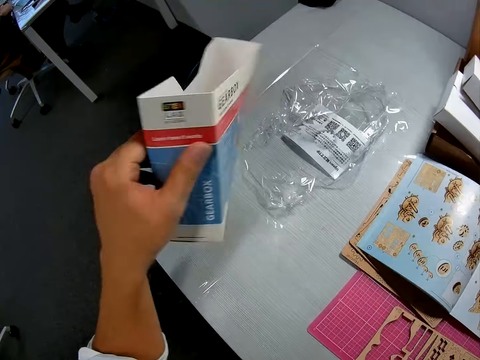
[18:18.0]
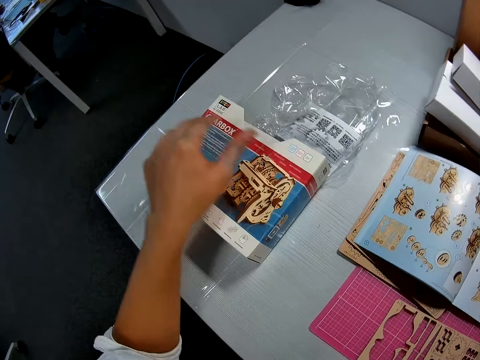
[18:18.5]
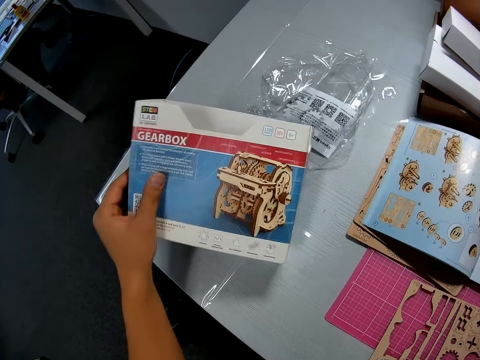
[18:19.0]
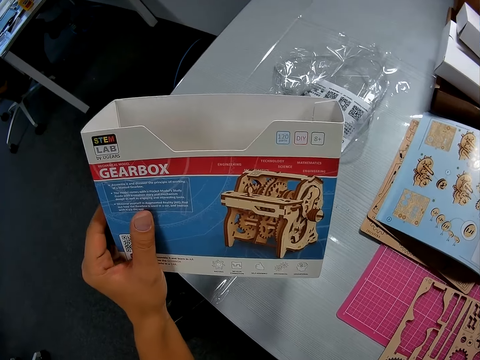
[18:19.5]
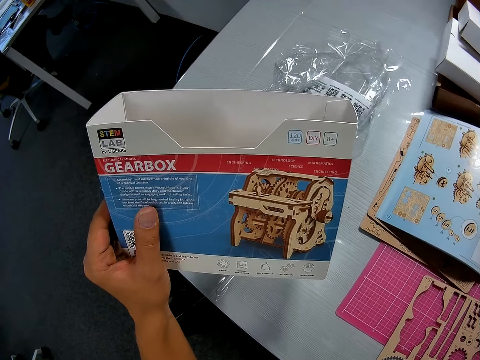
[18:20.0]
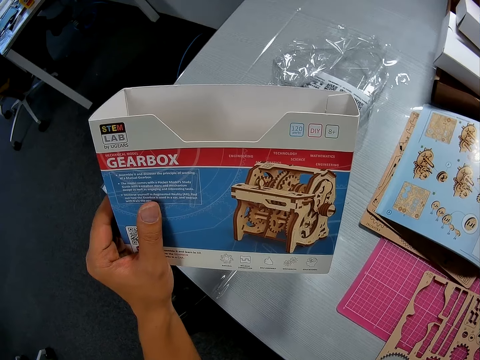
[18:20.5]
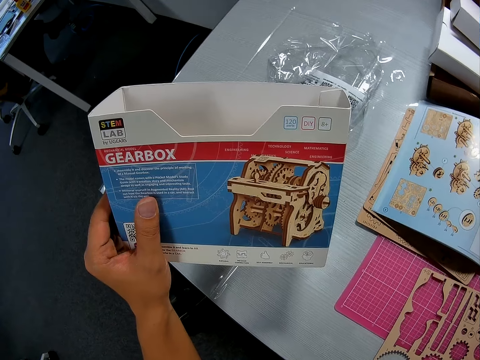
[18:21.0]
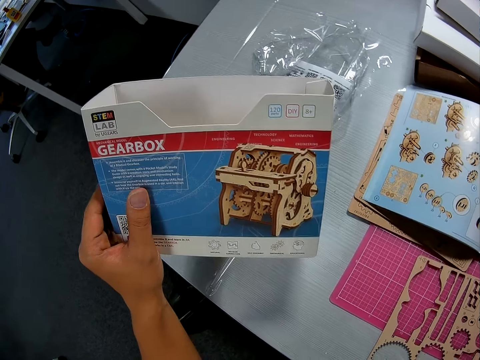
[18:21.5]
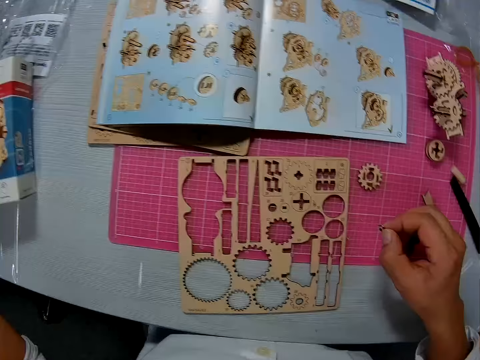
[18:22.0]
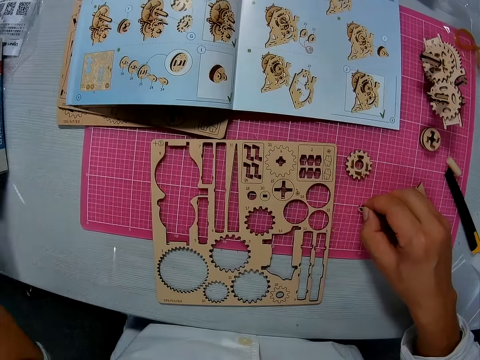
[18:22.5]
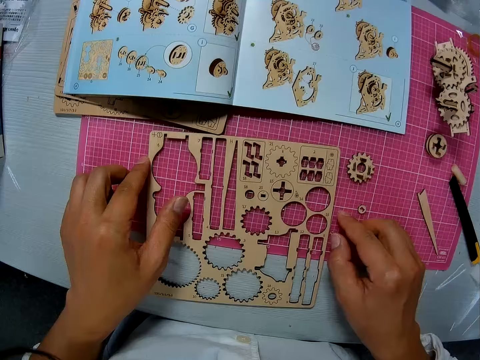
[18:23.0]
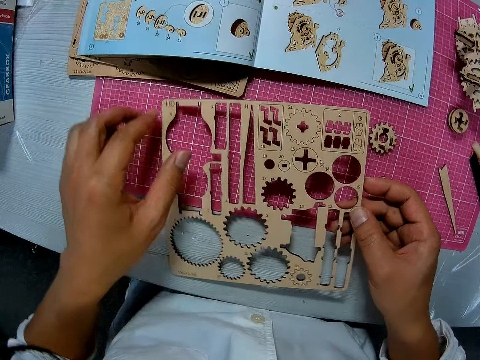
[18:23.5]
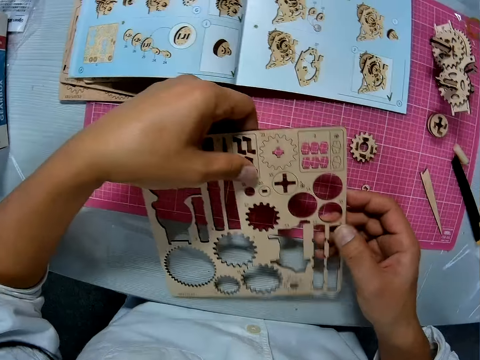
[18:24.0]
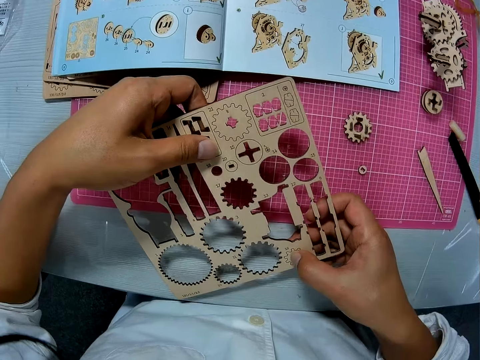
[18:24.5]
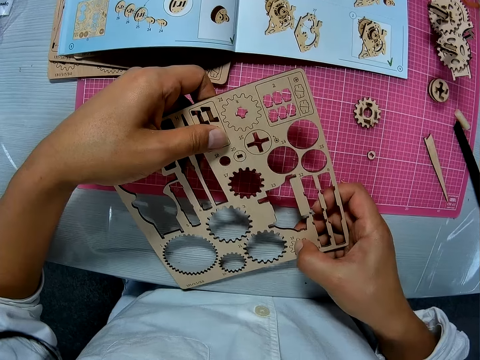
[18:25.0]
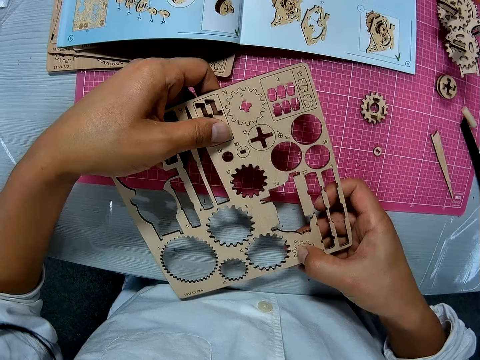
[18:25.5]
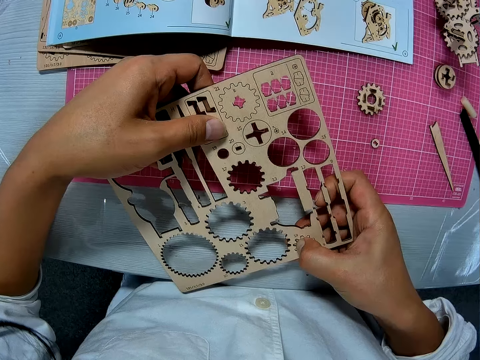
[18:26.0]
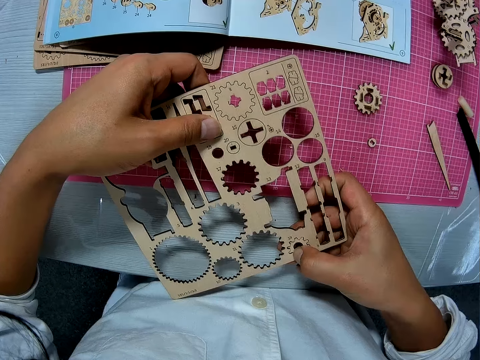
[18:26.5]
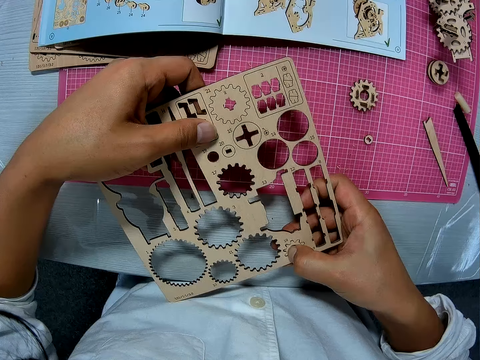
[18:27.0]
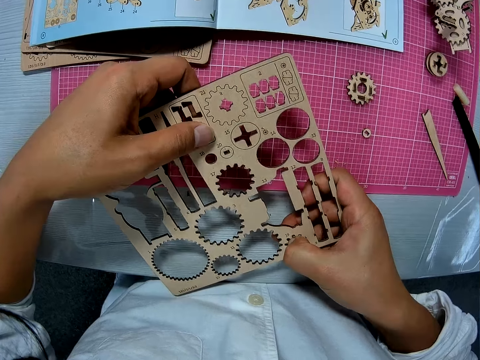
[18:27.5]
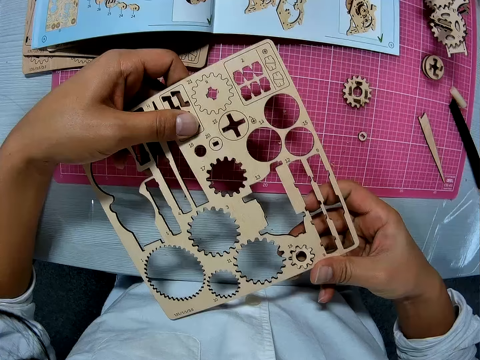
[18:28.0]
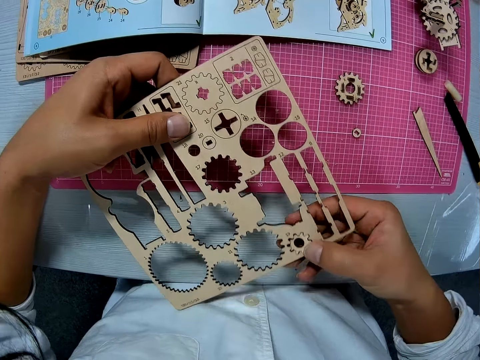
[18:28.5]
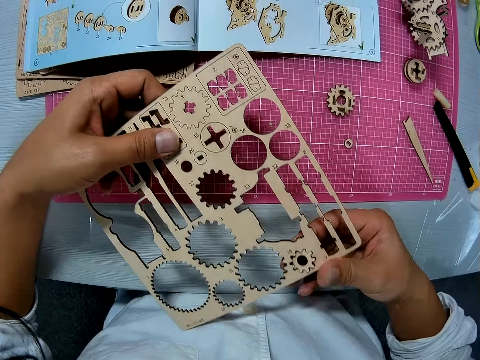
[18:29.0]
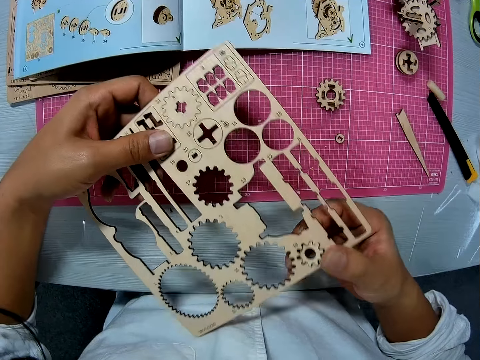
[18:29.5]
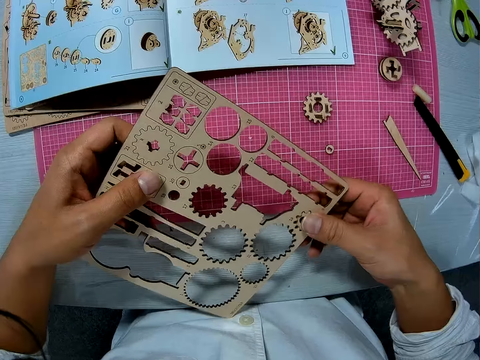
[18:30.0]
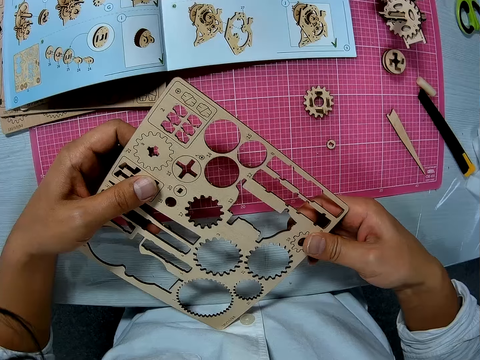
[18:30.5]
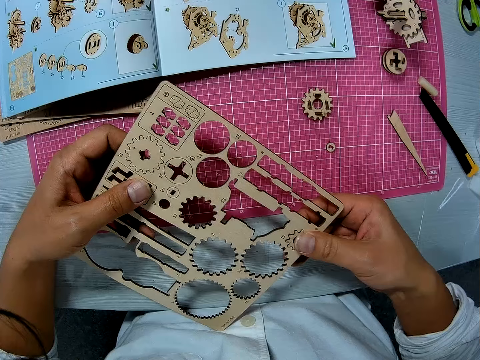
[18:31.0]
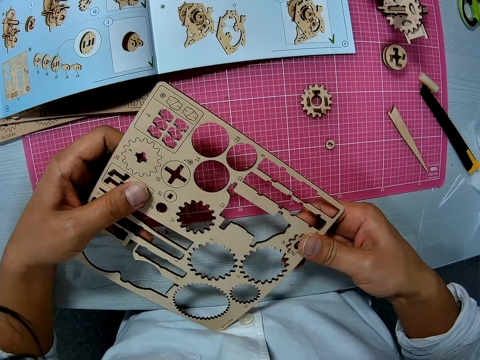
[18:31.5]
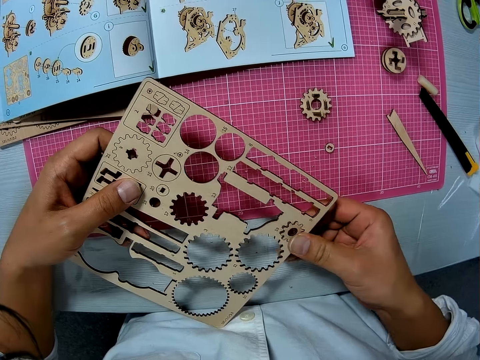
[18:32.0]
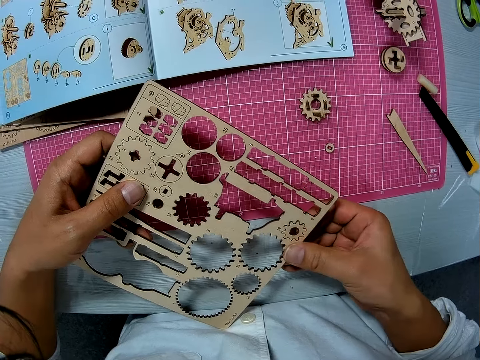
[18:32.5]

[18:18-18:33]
The camera wearer places the gearbox on the table. They pick up the gearbox from the table. They look at the box. They place the gearbox on the table. They place the wooden mechanical model piece on a cutting sheet on the table. They pick up the wooden sheet from the cutting sheet on the table. They detach a wooden mechanical model piece from the wooden sheet.

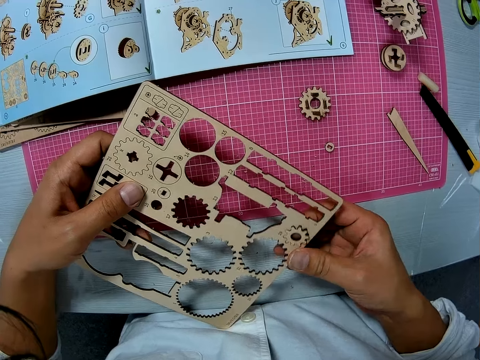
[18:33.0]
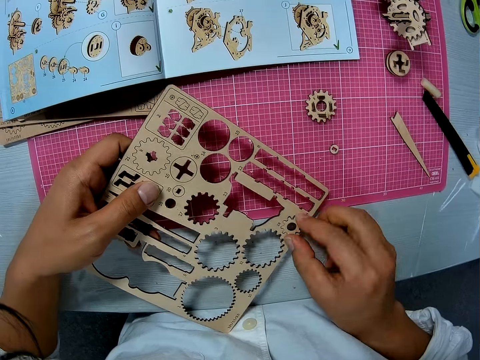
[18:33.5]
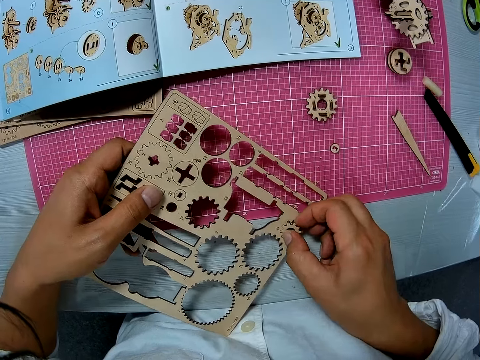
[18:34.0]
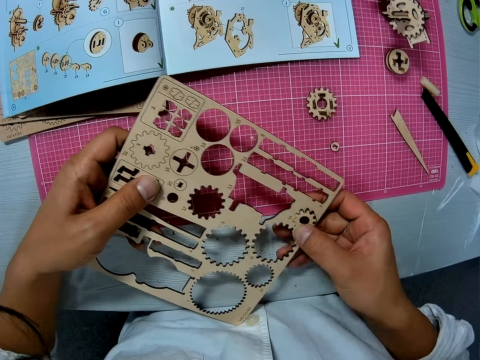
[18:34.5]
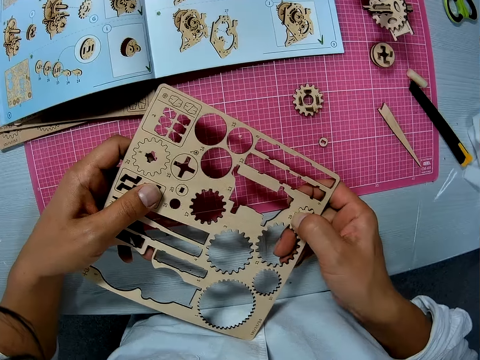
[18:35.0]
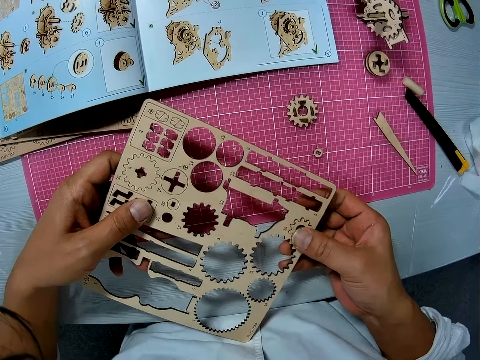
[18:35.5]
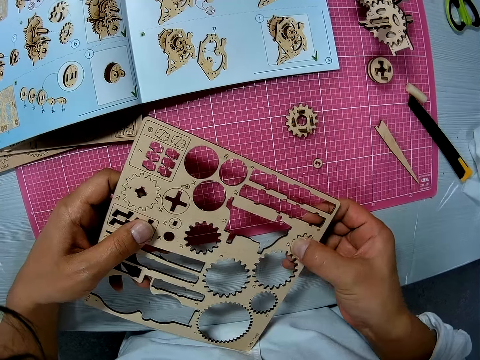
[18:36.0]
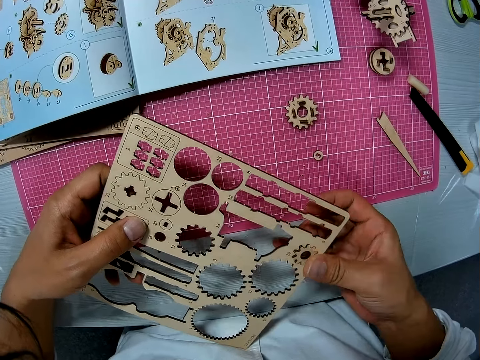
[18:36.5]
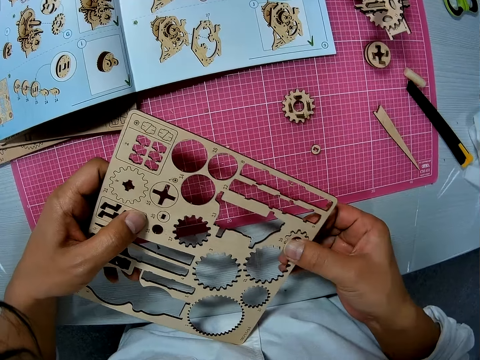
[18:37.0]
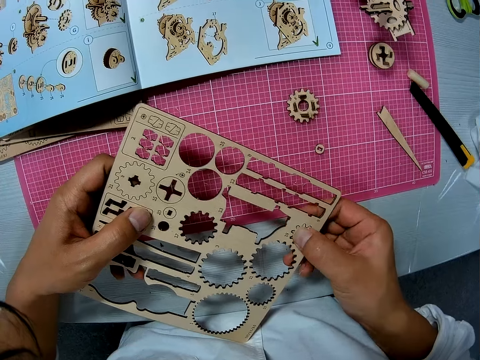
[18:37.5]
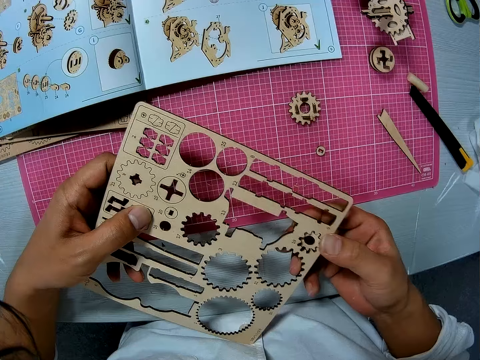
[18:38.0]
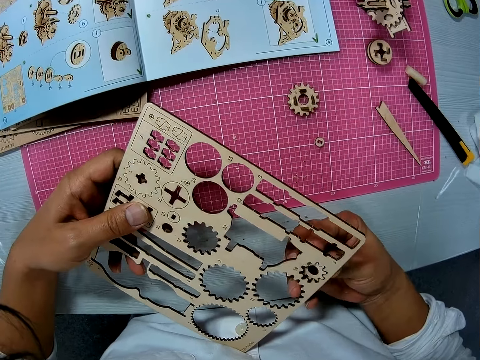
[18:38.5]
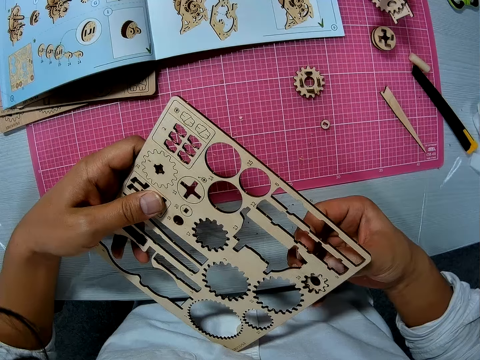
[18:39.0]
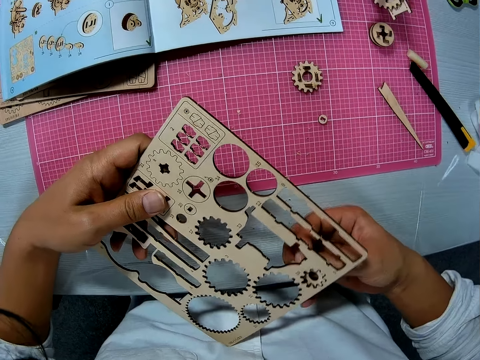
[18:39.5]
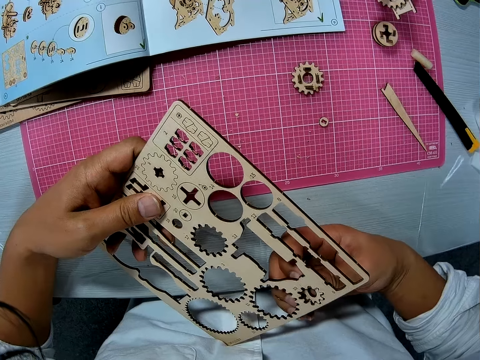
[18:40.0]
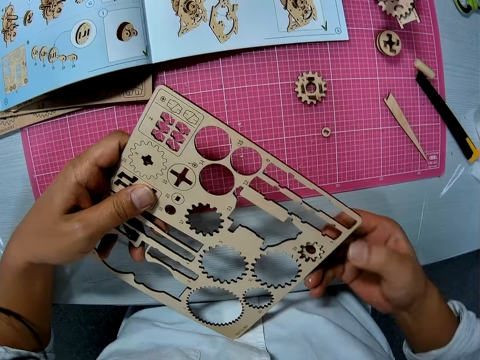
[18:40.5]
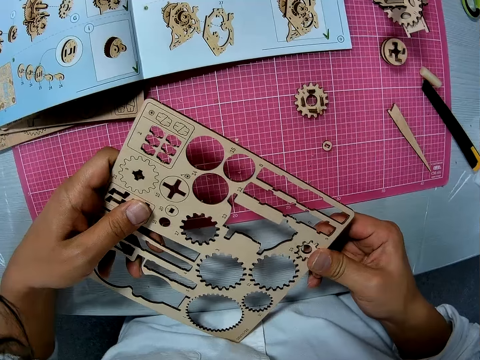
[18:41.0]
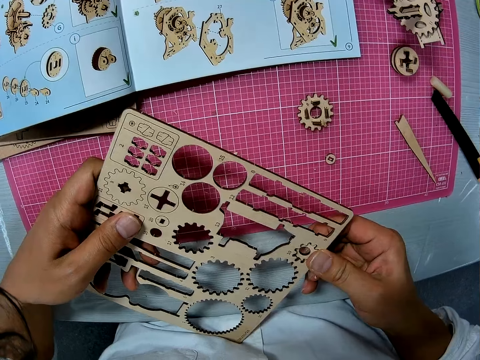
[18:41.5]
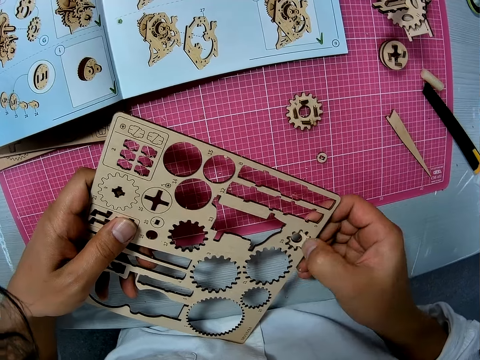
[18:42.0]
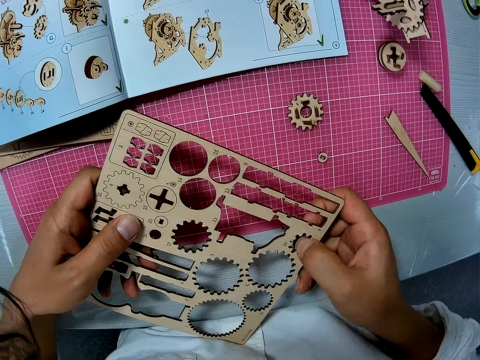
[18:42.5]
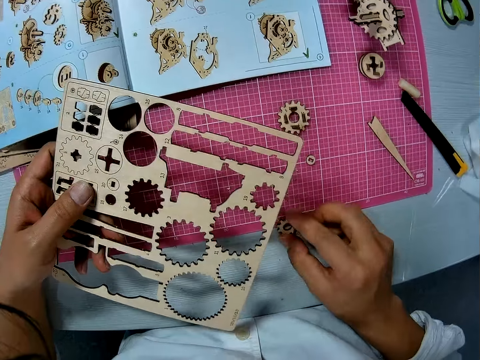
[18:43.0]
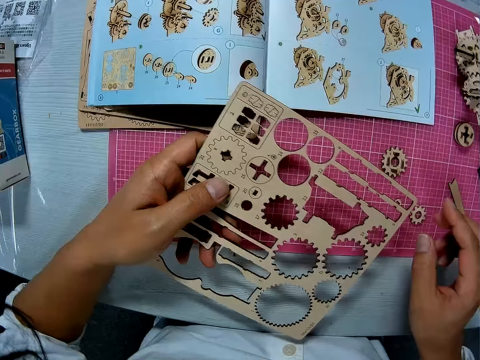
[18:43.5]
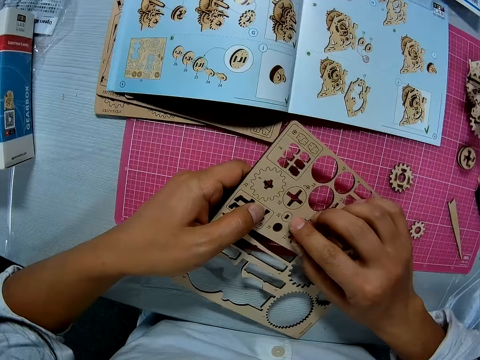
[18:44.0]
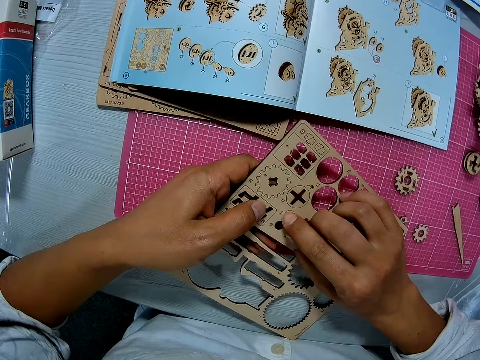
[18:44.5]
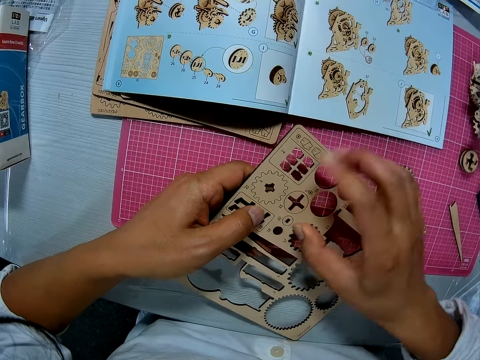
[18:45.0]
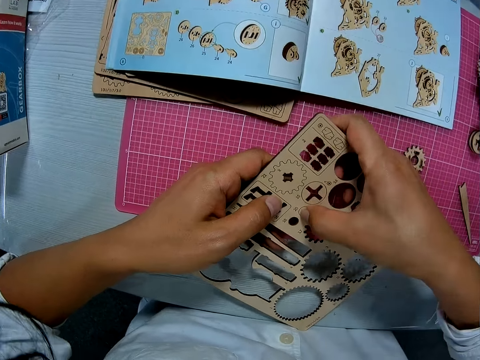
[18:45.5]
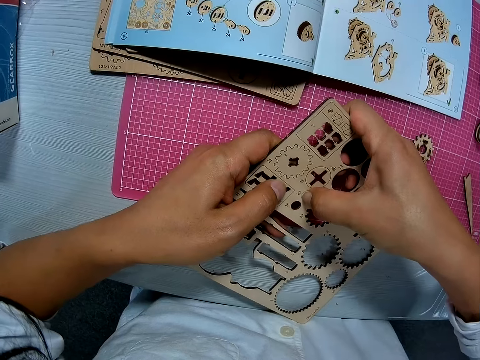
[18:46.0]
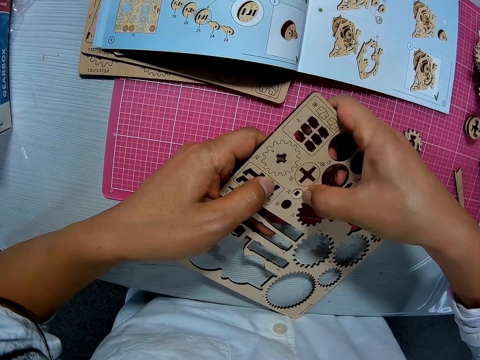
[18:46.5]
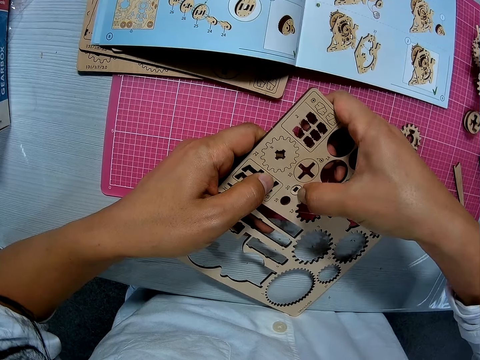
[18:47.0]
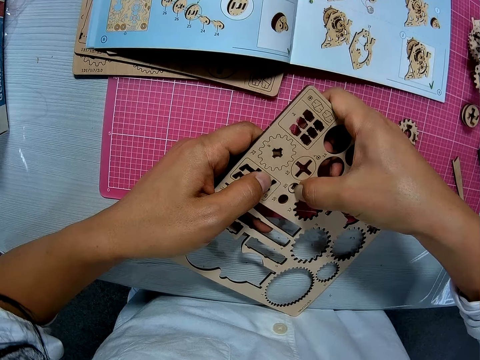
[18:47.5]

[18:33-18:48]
The camera wearer moves the wooden mechanical model piece on the cutting sheet. They put the piece on the table. They detach a wooden mechanical model piece from the wooden sheet.
